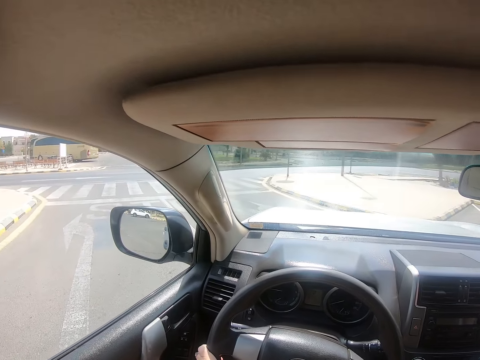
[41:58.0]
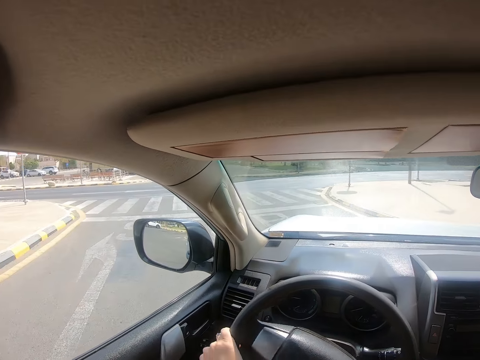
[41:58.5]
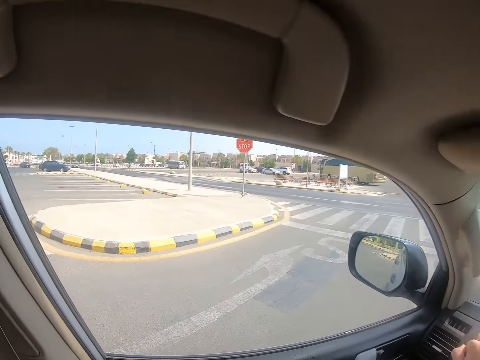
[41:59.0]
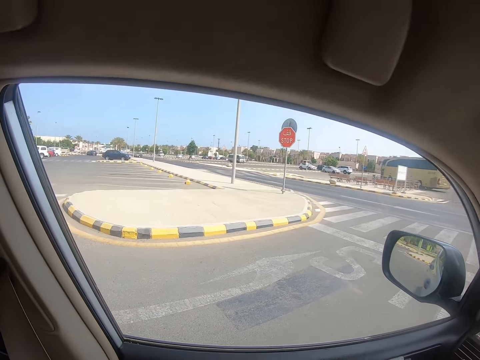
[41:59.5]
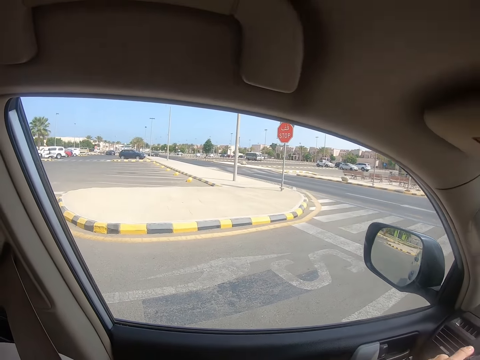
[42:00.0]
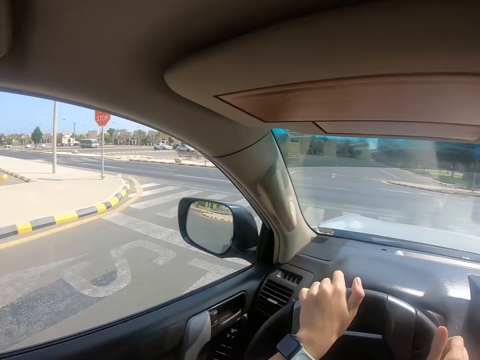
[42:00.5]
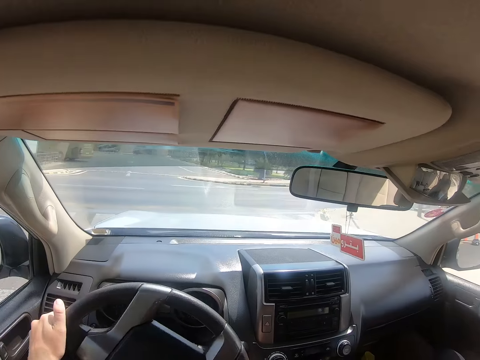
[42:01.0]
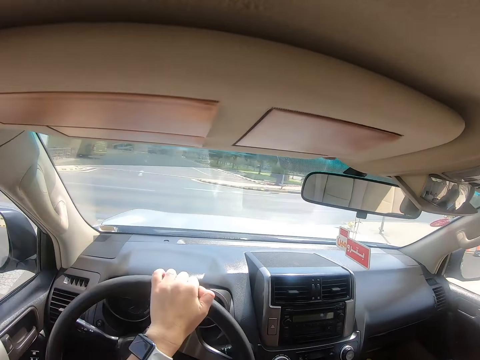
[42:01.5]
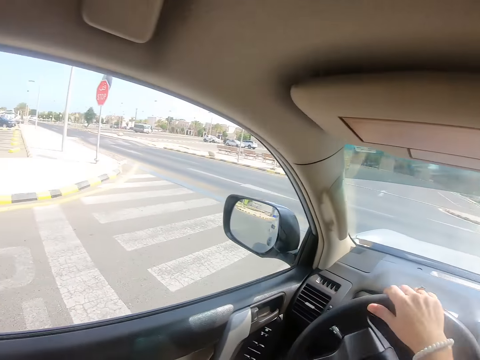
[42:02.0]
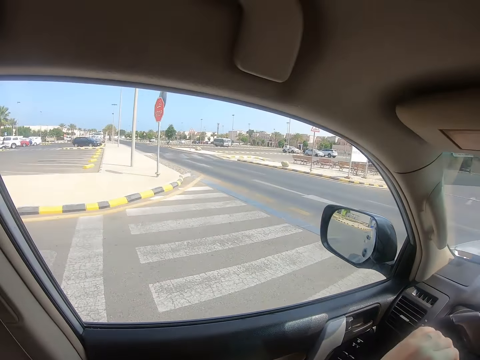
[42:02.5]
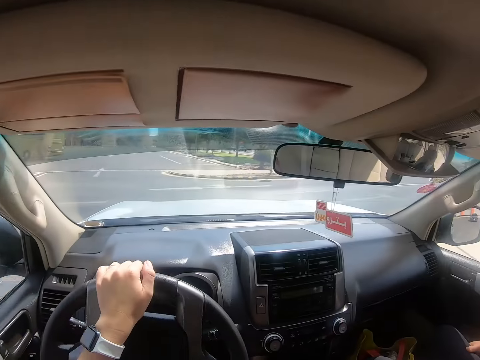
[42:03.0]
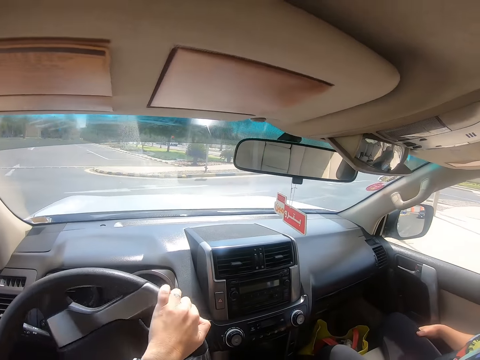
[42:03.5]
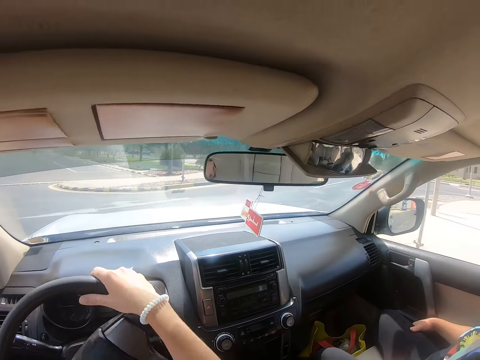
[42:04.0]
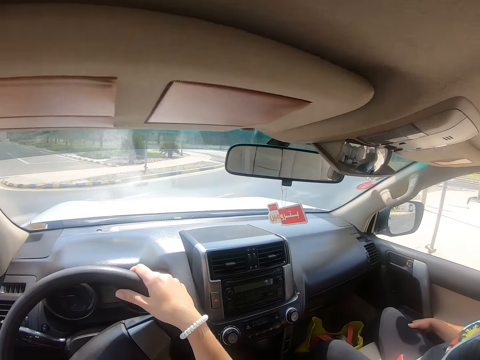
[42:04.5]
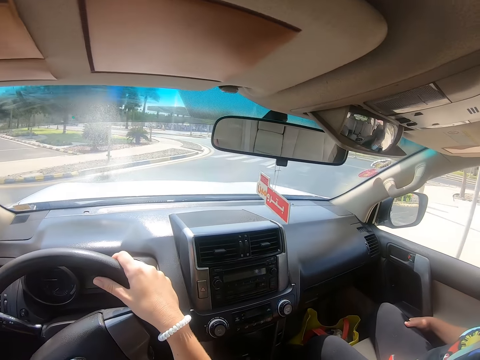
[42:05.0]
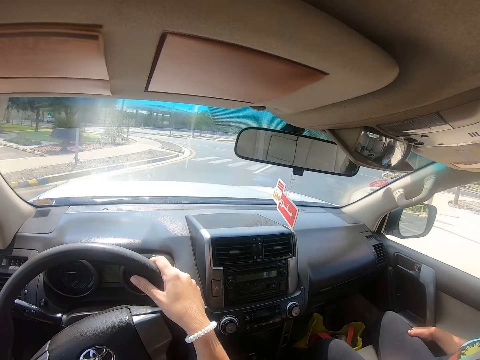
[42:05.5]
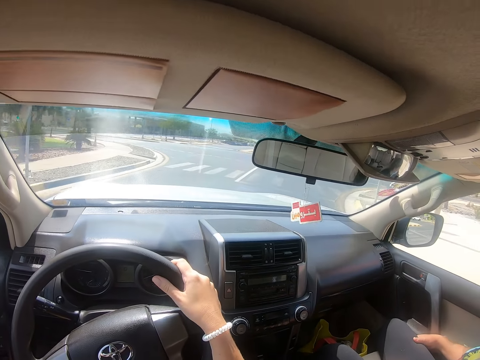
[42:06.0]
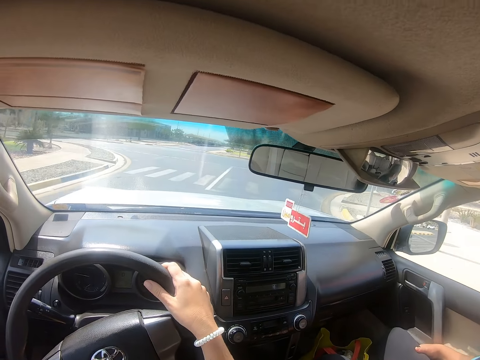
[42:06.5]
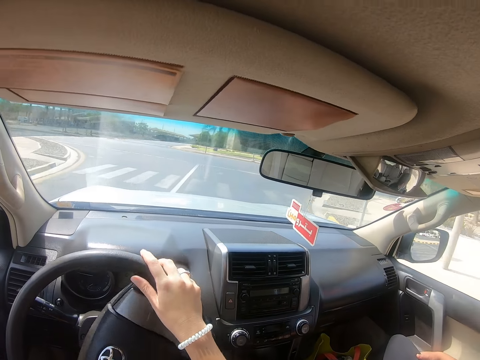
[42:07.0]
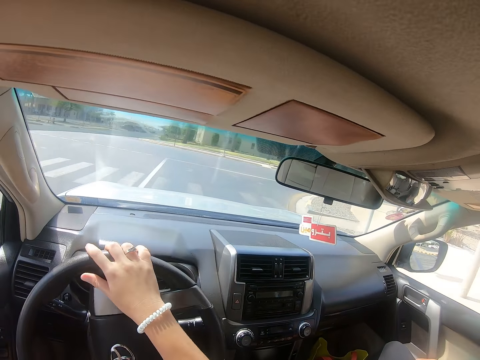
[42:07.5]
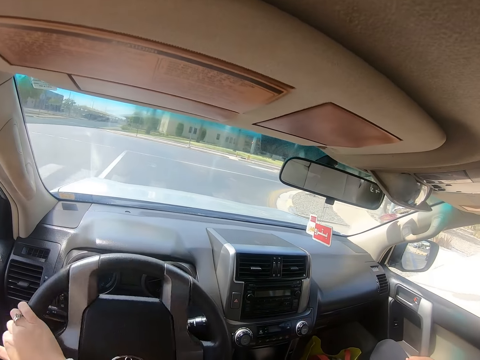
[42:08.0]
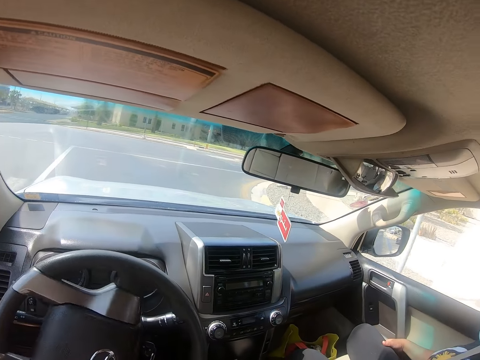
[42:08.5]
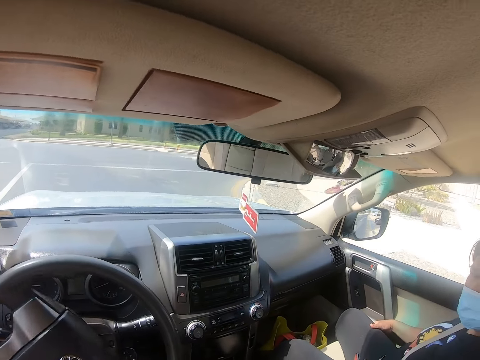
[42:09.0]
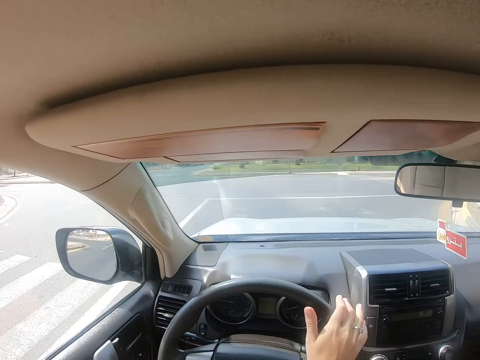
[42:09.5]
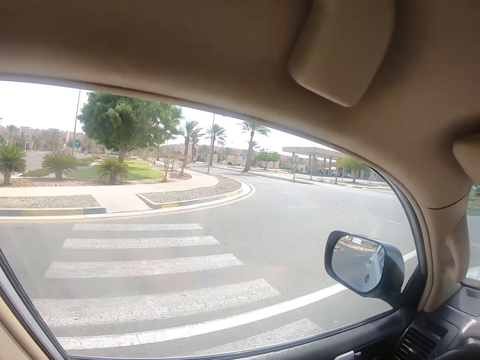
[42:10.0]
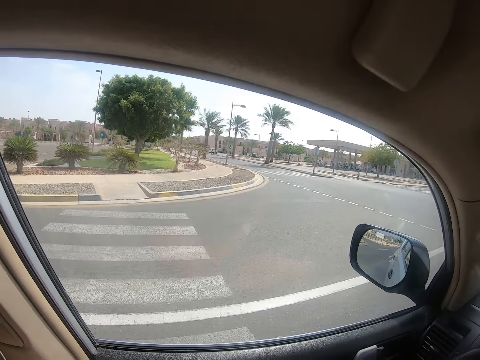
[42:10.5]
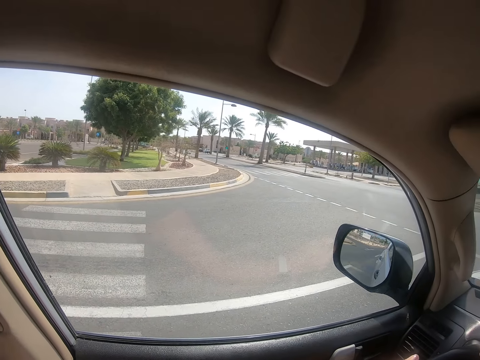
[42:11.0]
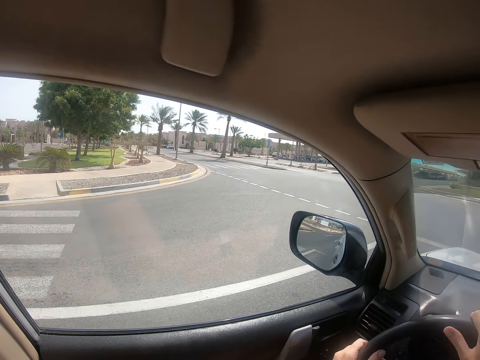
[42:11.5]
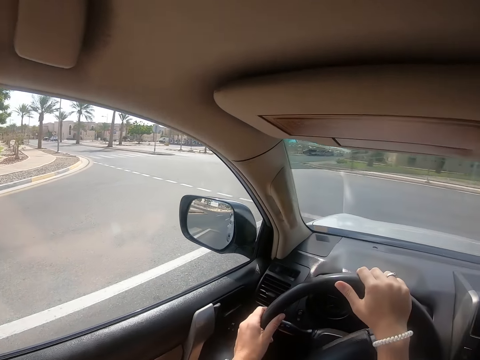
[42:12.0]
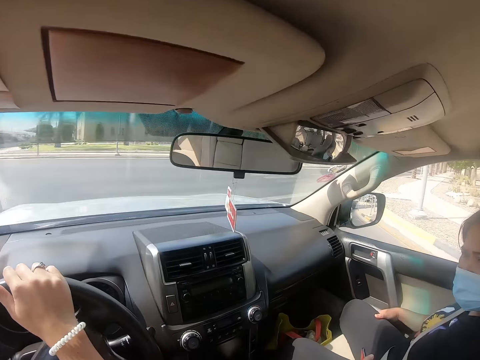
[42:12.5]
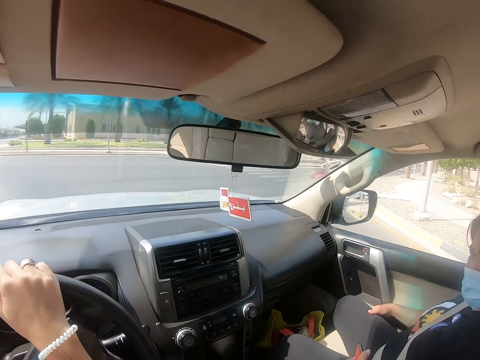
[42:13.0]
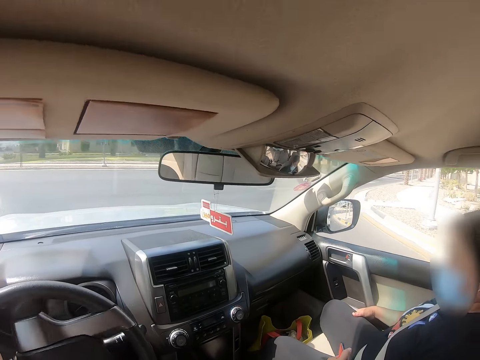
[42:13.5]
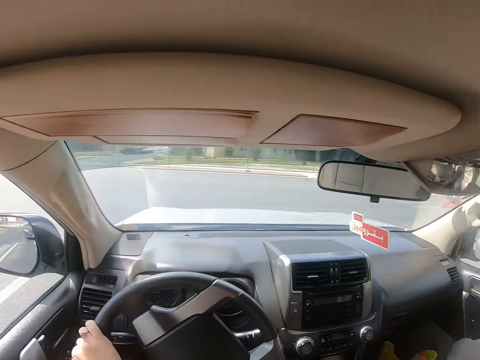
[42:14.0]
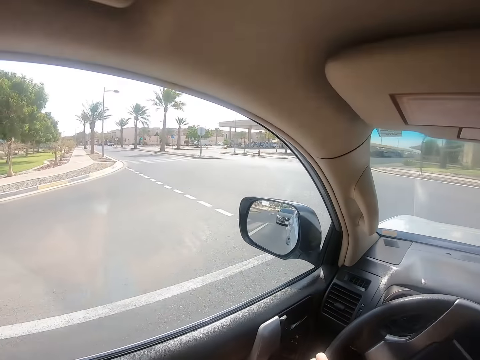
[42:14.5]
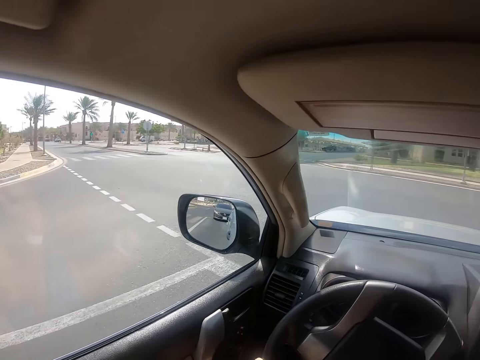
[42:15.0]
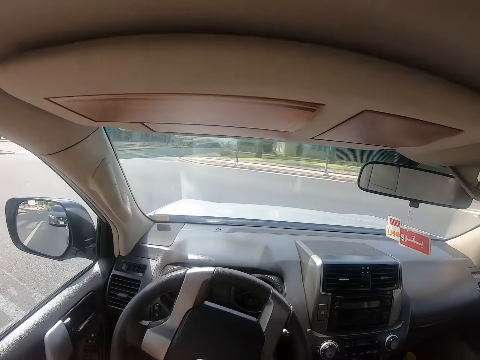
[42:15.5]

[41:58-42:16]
The camera wearer looks around. They drive the car. They look around. They drive the car.

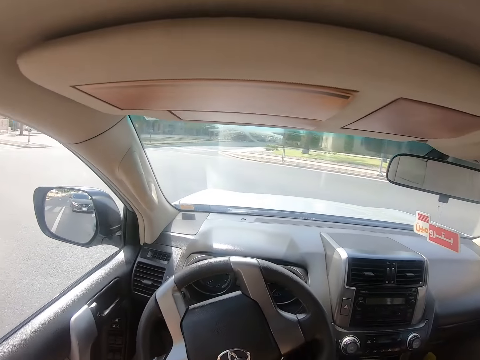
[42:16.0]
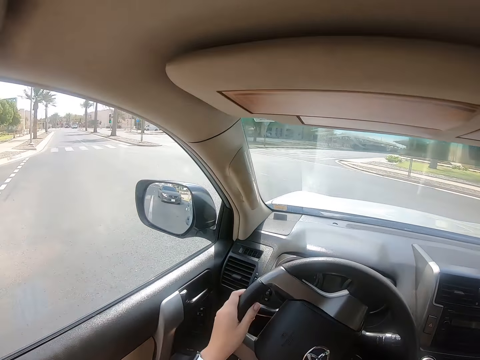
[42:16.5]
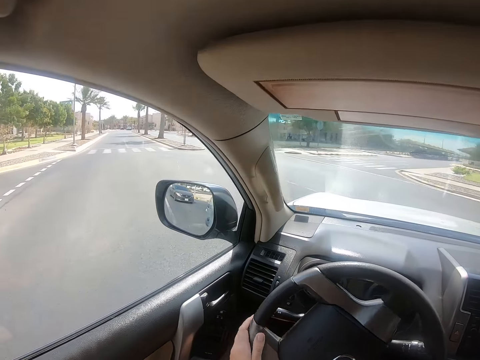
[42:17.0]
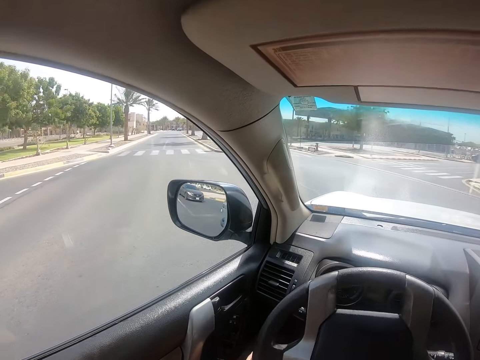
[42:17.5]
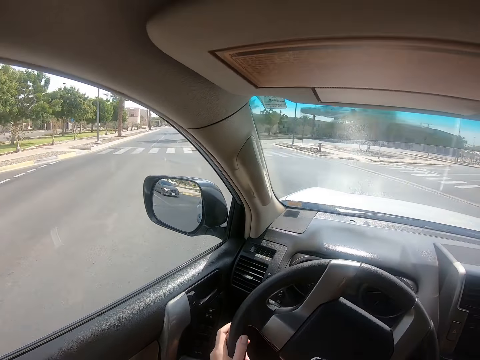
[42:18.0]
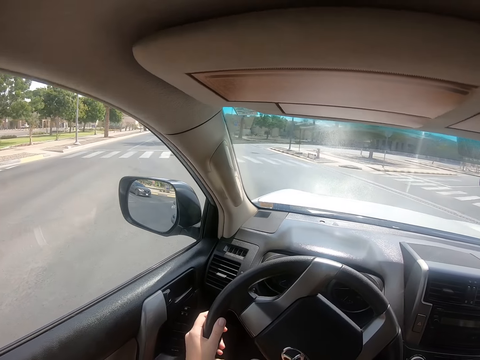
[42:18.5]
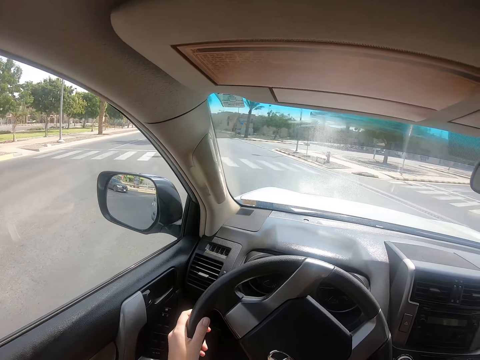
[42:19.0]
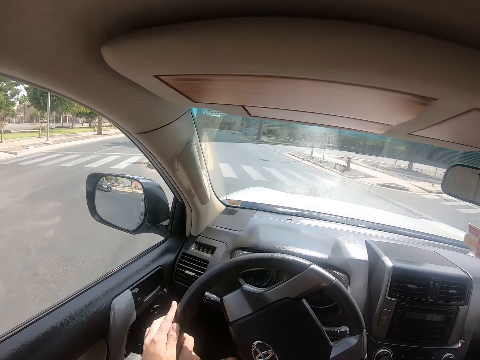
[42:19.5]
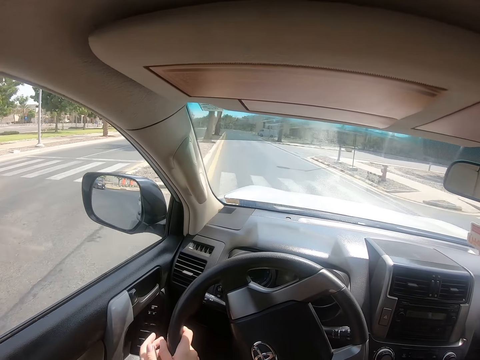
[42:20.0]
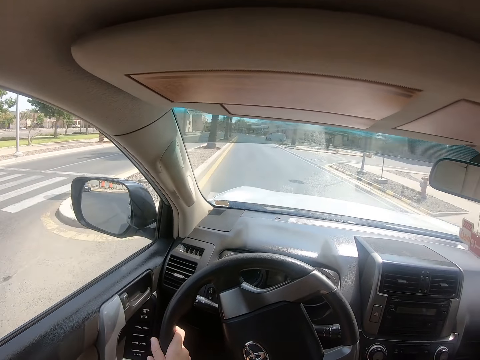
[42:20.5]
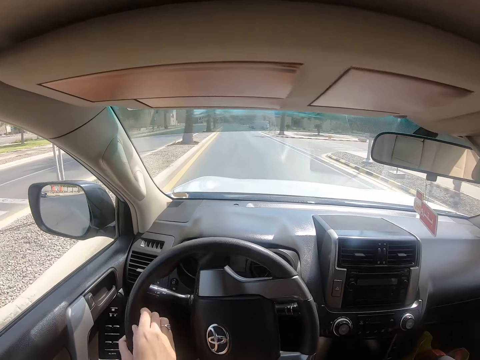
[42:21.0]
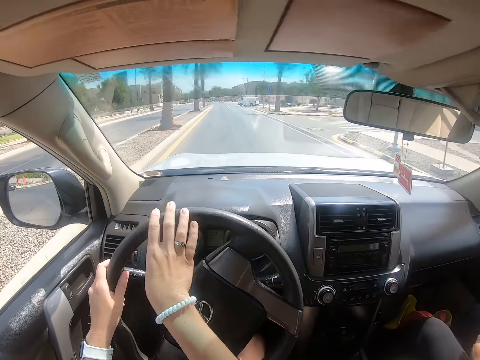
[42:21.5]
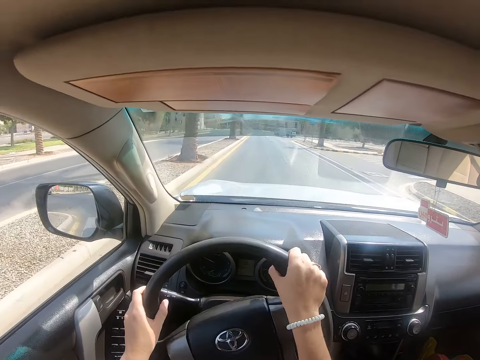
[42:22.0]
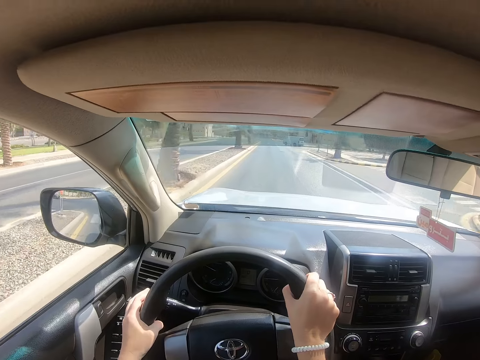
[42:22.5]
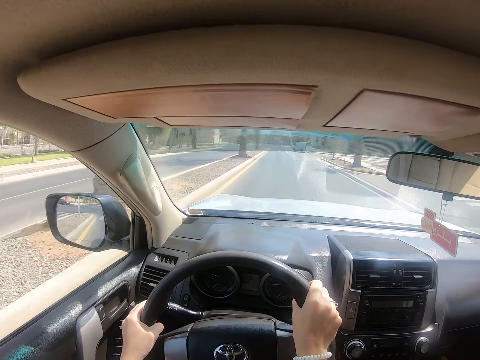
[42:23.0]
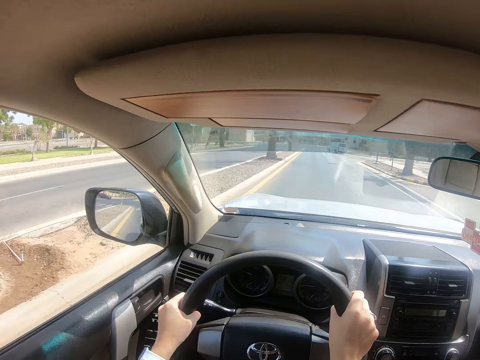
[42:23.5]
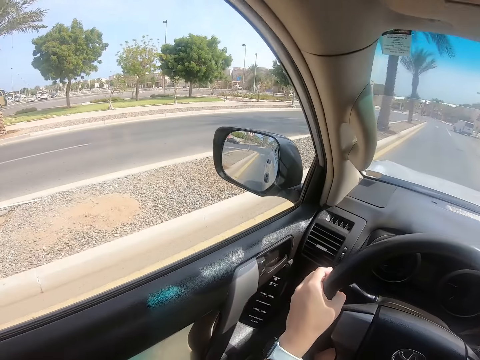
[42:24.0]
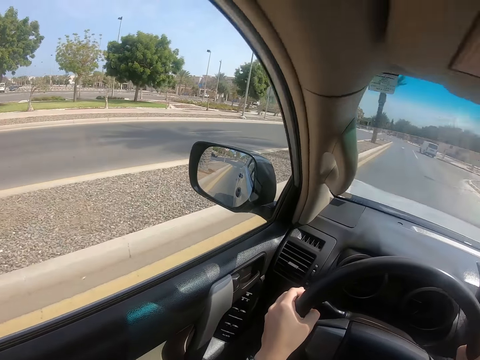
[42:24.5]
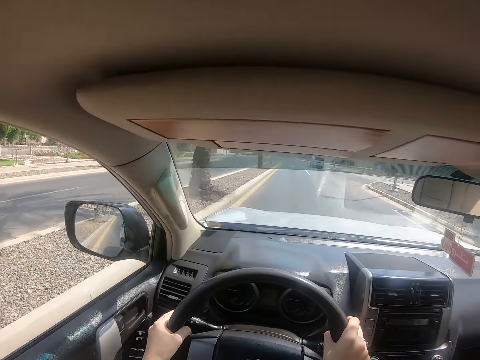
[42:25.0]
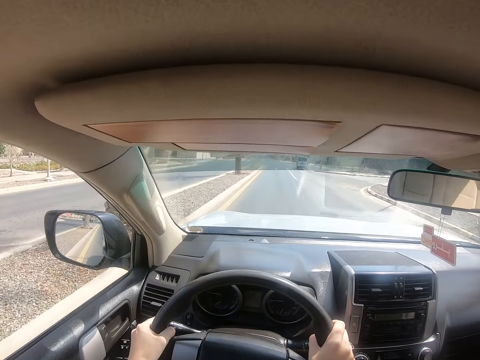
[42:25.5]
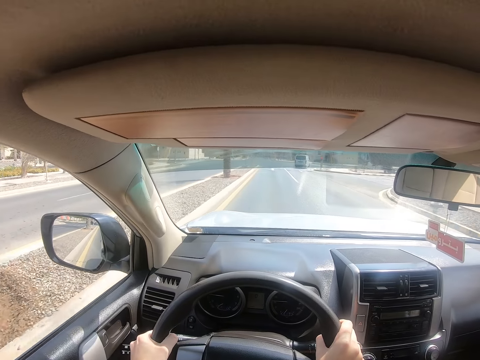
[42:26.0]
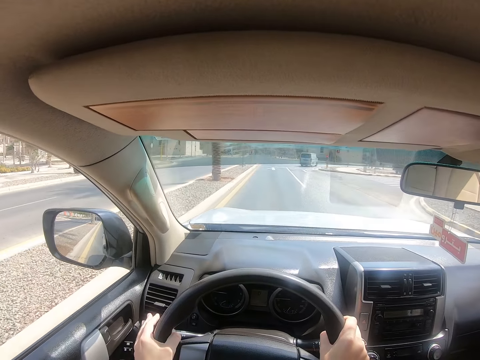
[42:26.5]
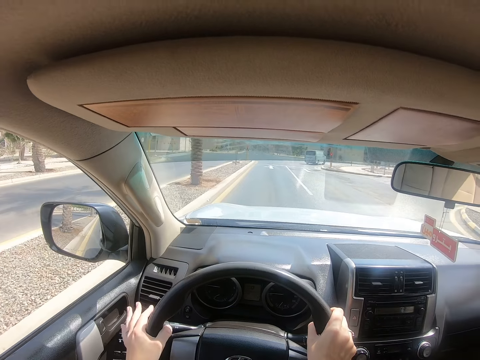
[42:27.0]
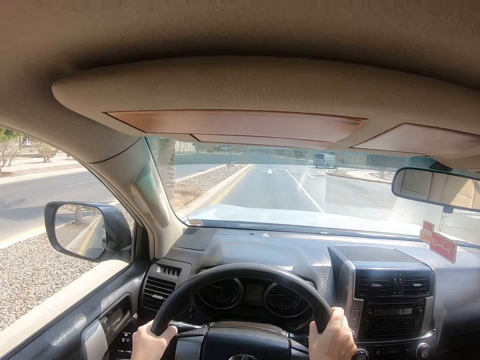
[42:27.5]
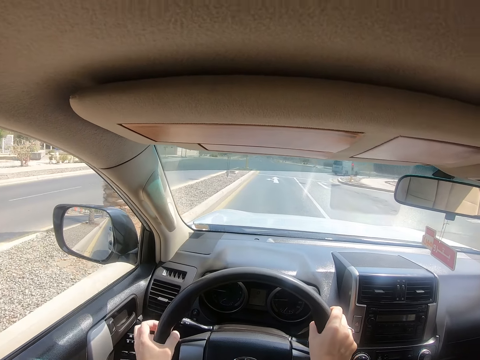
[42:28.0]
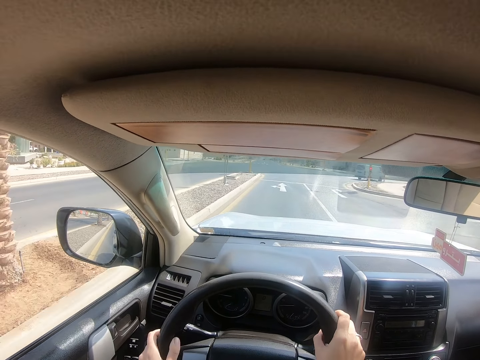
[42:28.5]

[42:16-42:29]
The camera wearer drives into the highway. They look around and drive the car.
